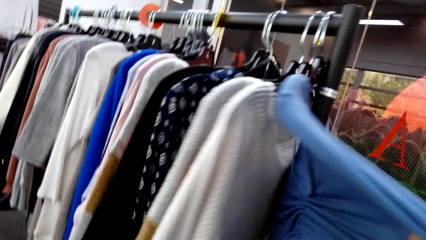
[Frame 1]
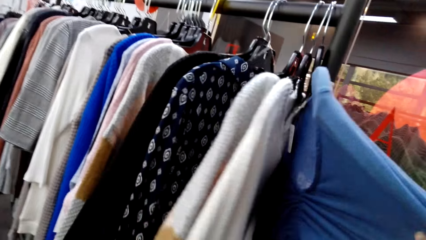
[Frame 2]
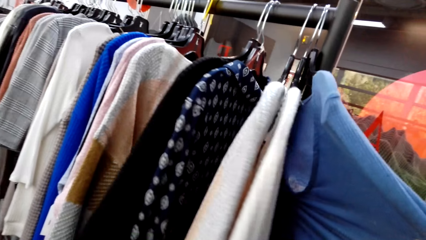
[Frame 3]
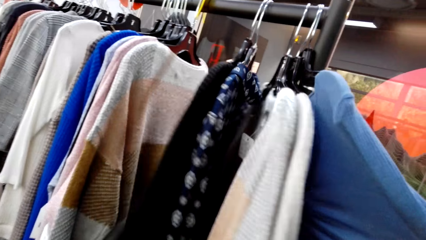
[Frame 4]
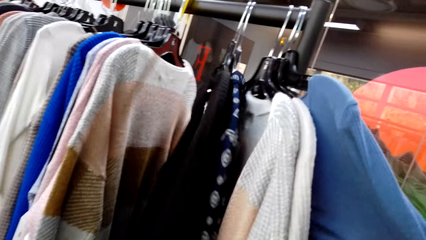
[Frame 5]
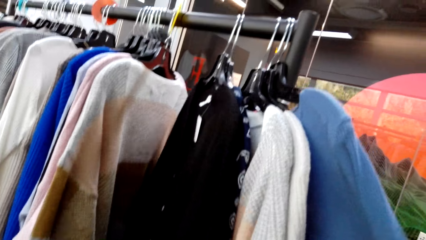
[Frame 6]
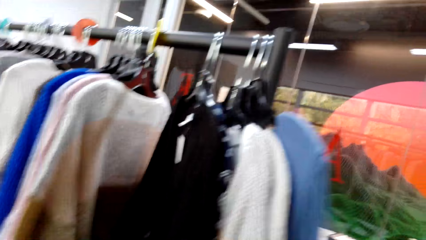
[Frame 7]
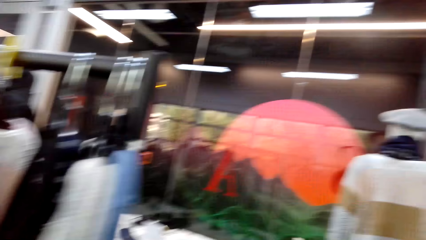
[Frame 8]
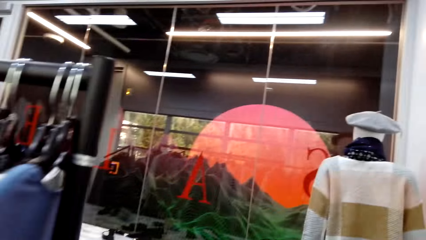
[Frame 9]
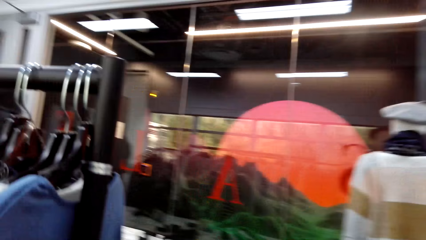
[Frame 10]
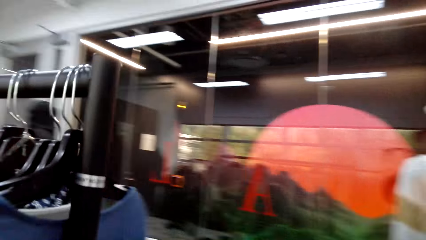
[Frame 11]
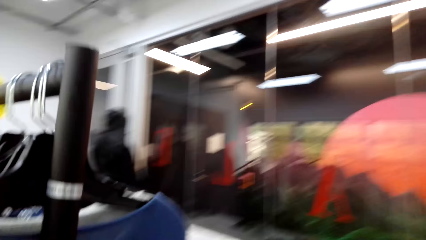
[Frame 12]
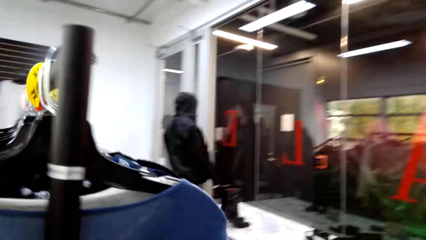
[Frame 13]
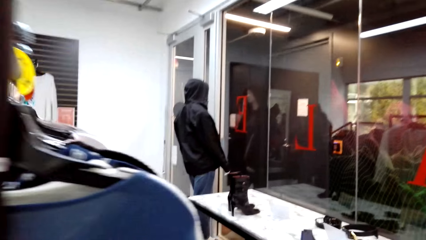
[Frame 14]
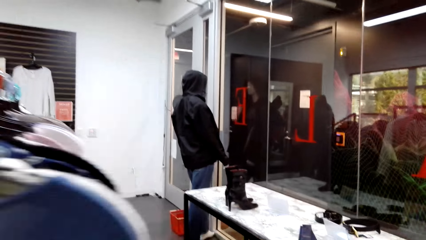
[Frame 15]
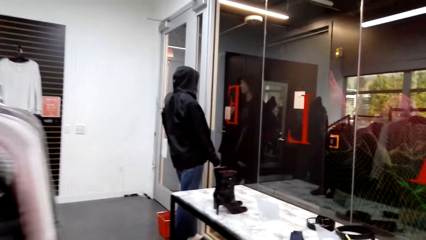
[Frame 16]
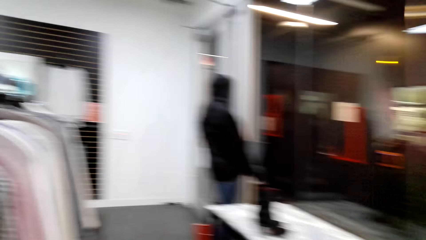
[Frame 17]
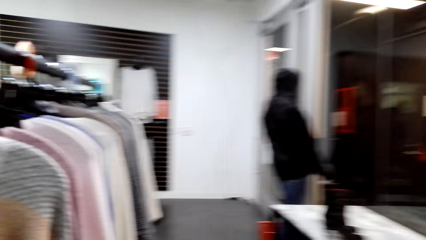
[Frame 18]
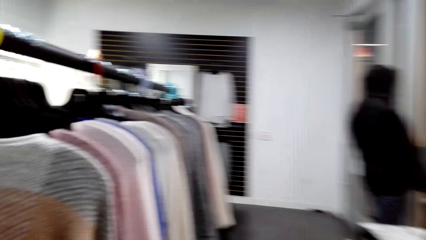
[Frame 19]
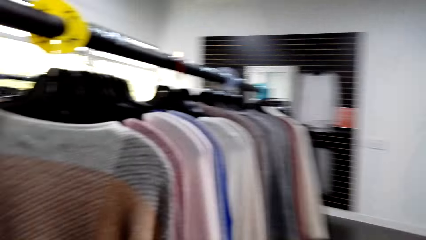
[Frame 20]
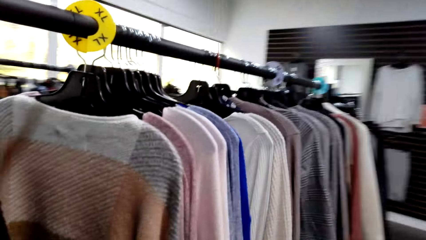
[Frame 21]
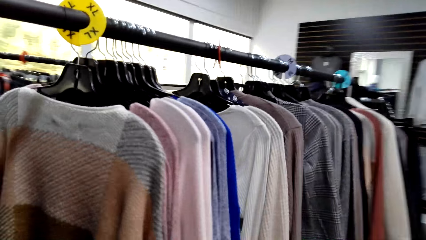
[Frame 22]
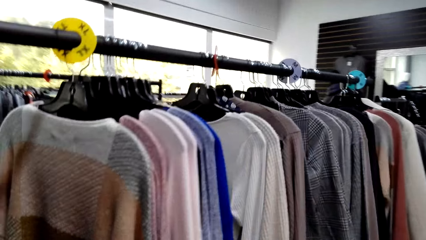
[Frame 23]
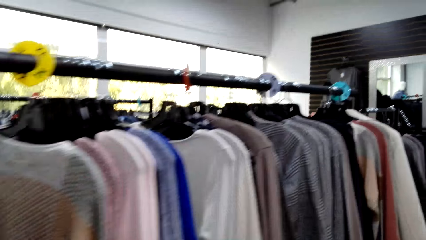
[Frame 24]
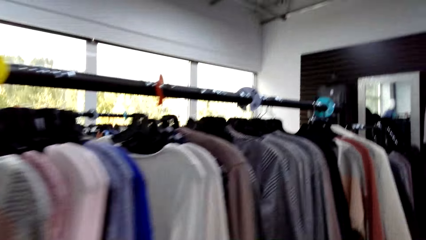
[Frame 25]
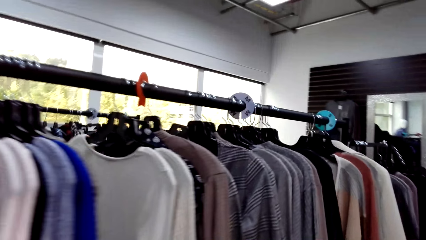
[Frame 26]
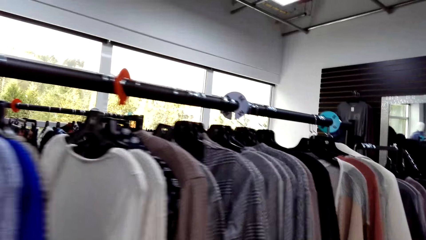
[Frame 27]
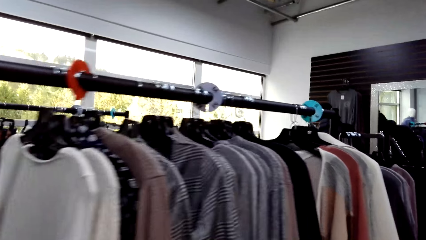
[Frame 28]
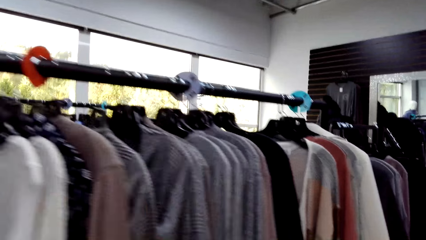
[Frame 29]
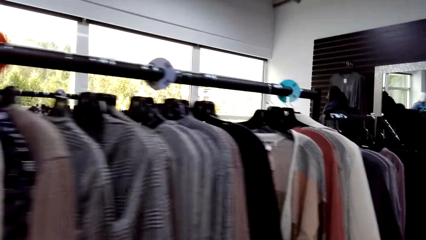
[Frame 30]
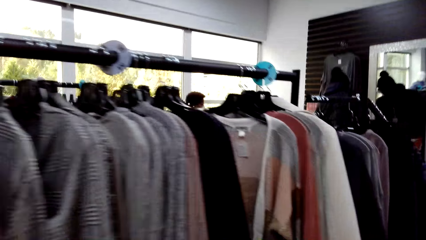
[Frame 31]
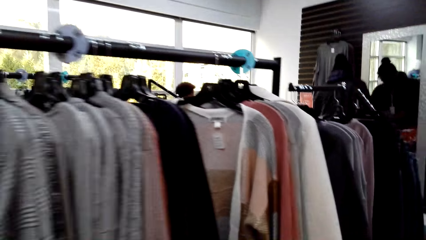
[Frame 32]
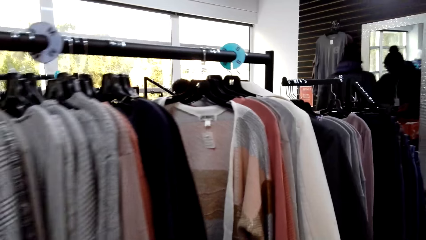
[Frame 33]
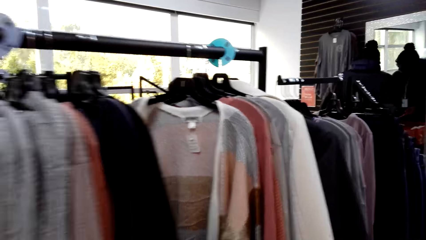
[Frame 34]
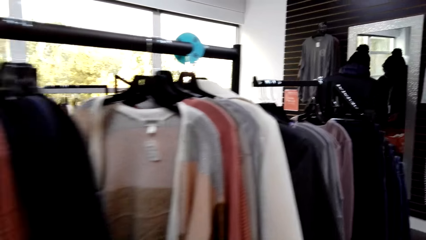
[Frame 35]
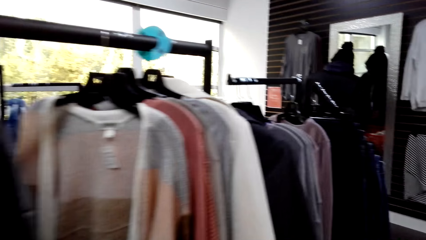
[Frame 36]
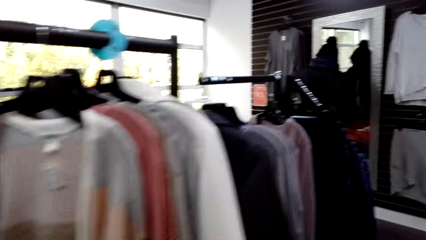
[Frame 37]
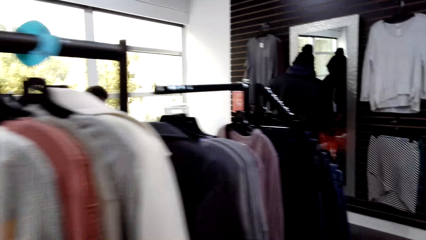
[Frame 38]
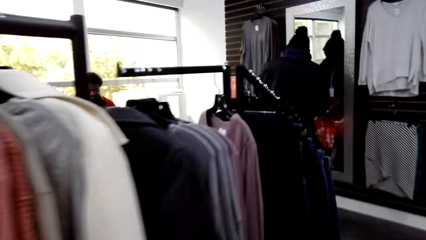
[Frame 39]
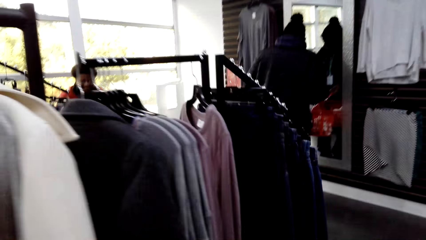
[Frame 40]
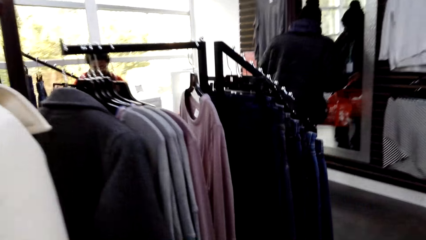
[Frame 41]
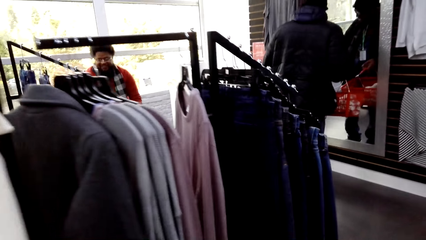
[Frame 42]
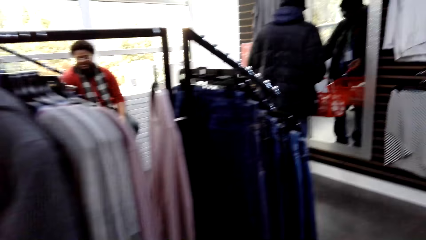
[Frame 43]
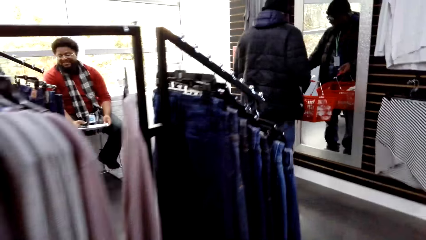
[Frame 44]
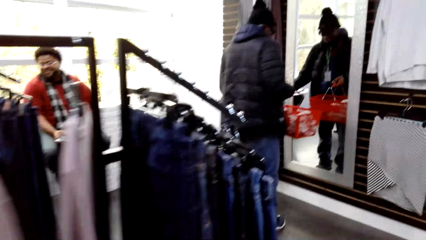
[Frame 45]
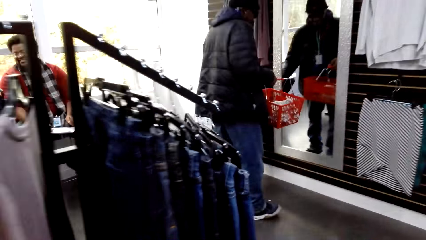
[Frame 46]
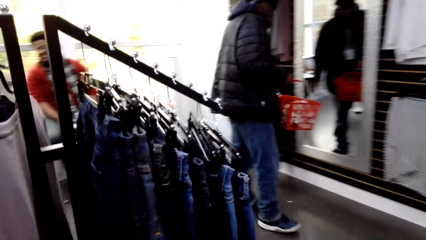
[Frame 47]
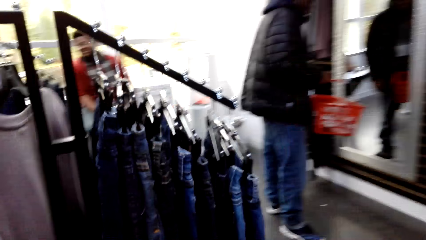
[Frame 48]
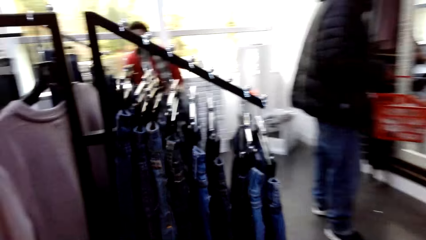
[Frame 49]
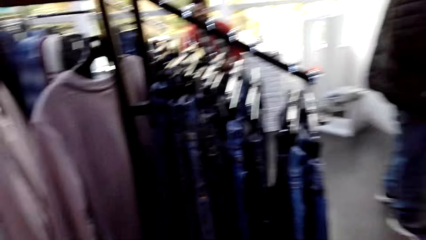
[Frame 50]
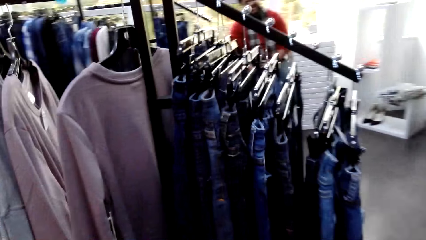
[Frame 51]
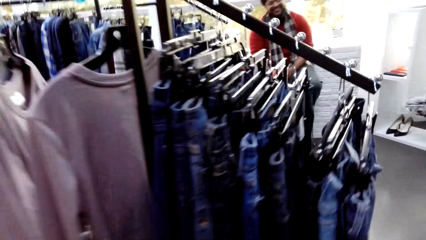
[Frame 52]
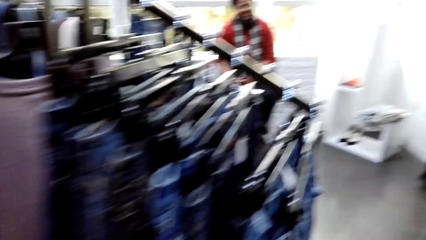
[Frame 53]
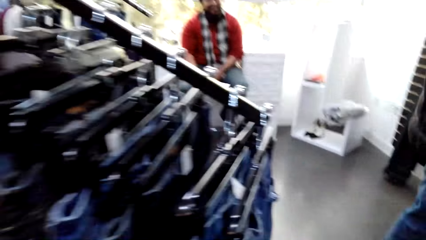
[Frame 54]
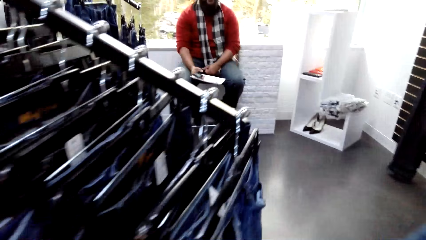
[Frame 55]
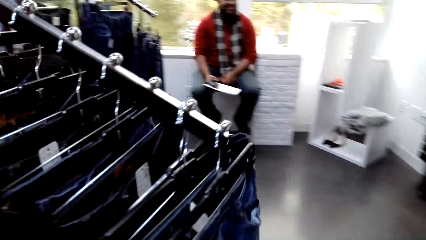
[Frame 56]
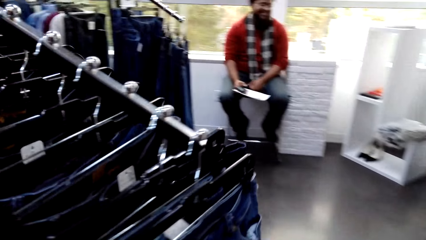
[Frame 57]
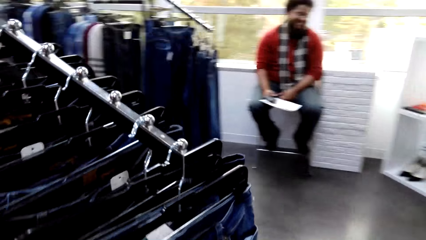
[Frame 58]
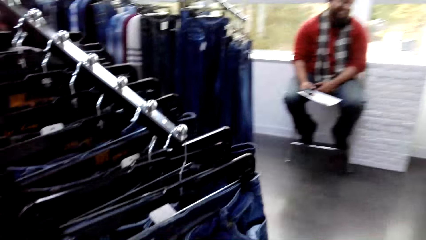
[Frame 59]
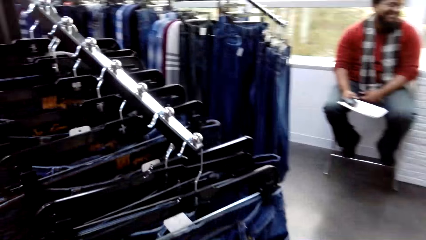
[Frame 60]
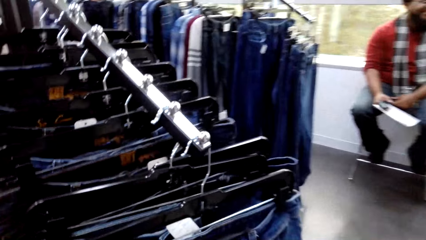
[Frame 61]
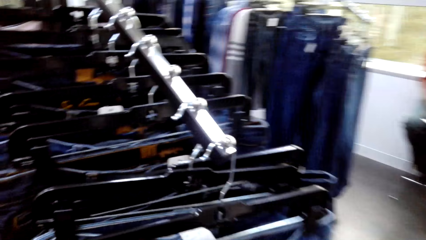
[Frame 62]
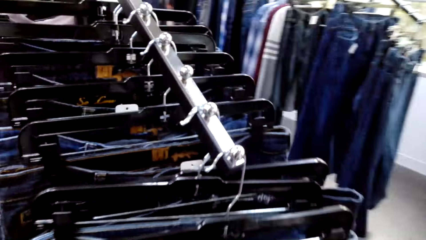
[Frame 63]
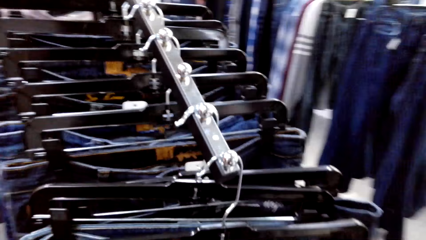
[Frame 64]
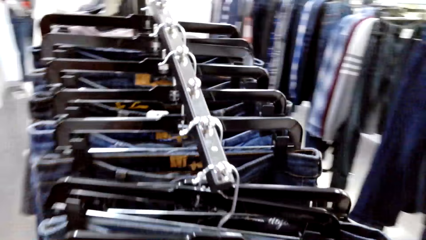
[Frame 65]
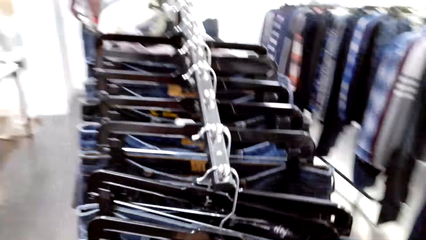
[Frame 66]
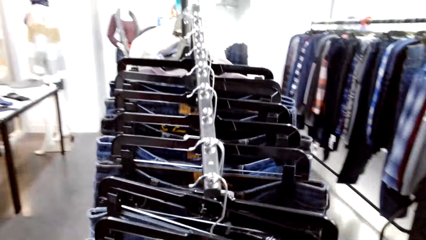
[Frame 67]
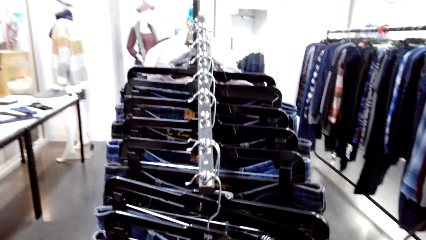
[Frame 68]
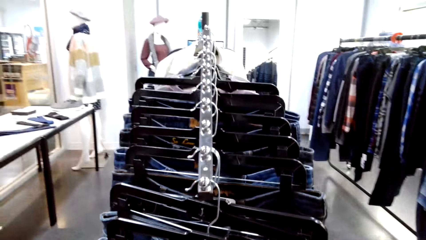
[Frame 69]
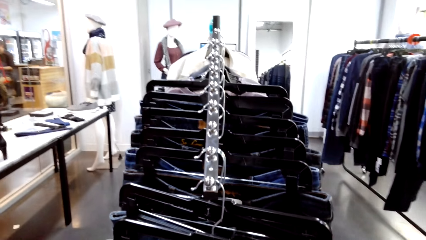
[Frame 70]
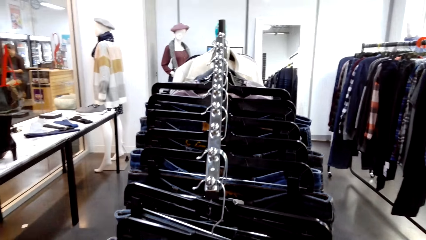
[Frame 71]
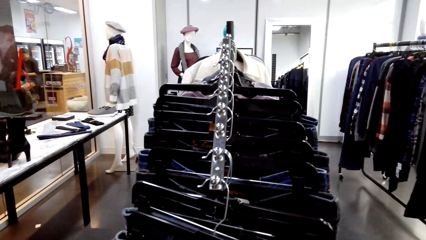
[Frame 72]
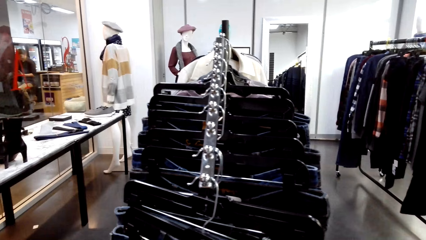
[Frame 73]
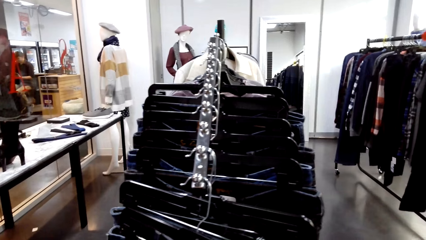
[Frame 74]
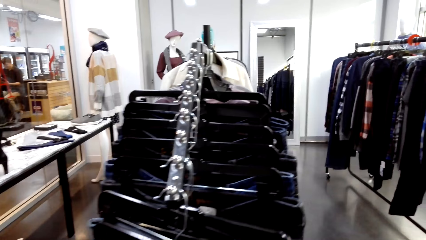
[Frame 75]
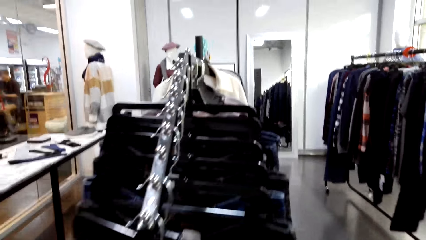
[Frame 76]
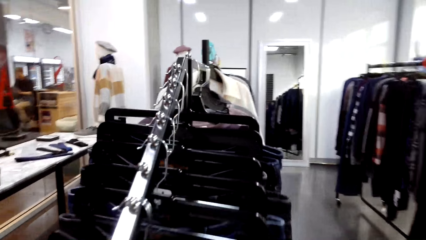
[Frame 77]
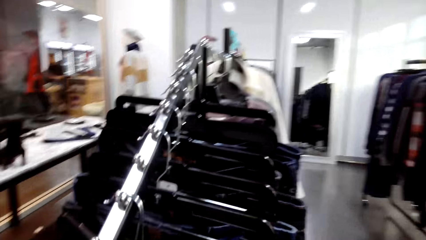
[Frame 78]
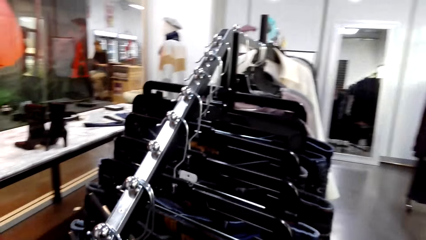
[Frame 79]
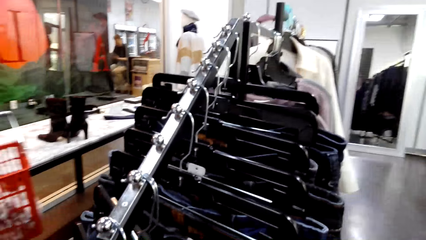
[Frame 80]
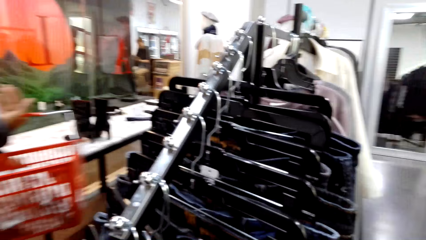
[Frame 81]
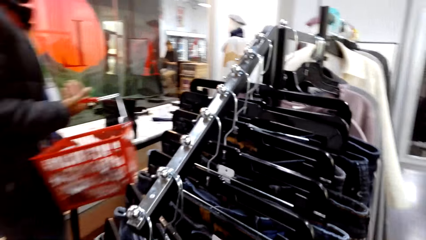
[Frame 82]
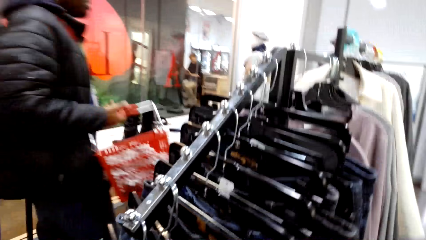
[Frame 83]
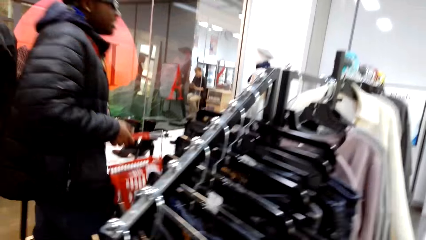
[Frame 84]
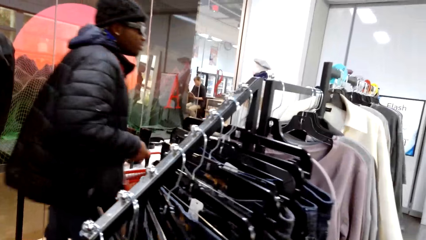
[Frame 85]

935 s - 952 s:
The camera wearer walks around the store.
